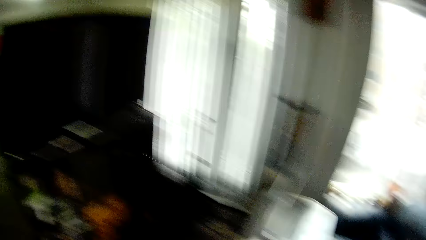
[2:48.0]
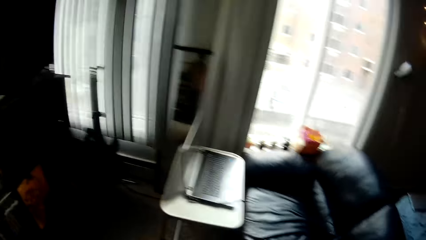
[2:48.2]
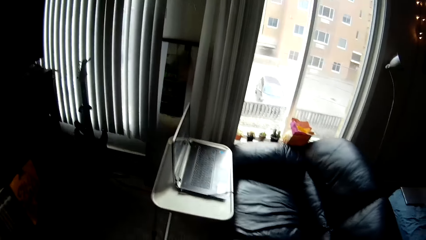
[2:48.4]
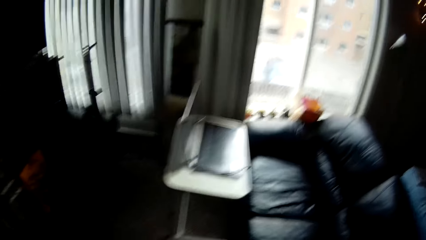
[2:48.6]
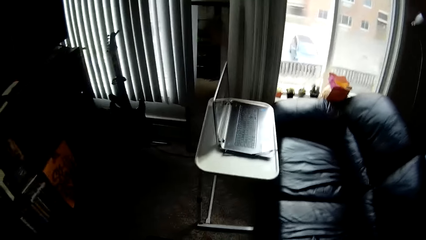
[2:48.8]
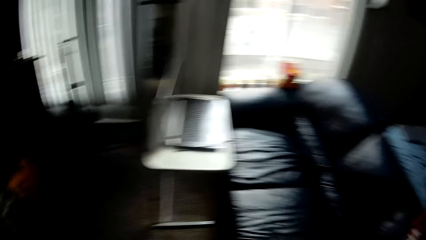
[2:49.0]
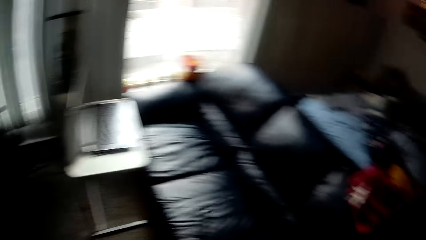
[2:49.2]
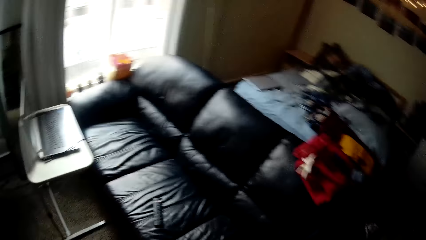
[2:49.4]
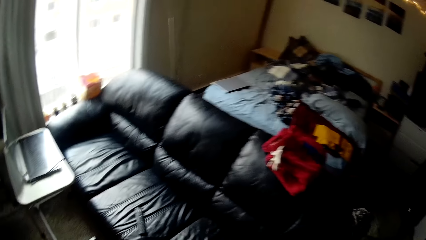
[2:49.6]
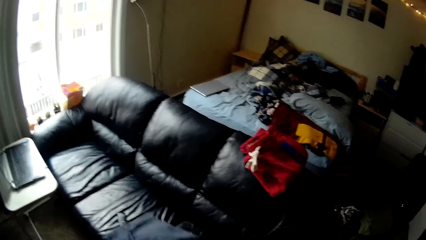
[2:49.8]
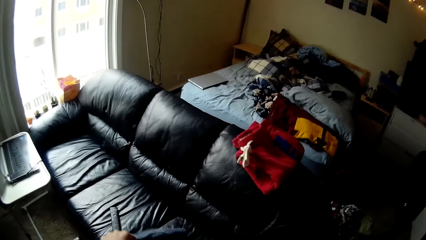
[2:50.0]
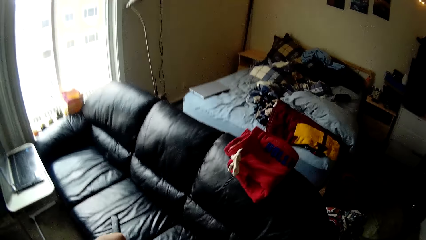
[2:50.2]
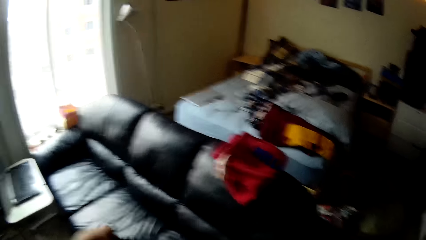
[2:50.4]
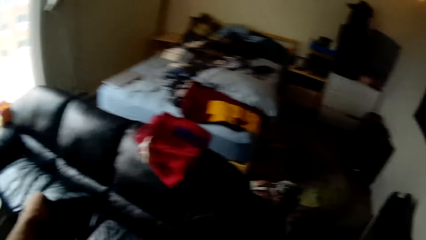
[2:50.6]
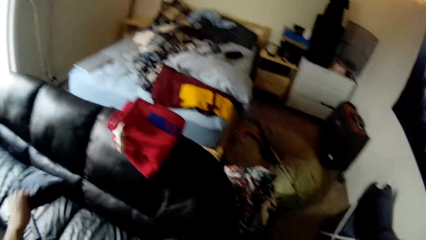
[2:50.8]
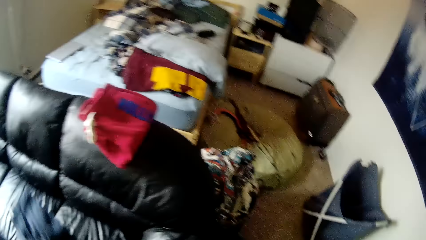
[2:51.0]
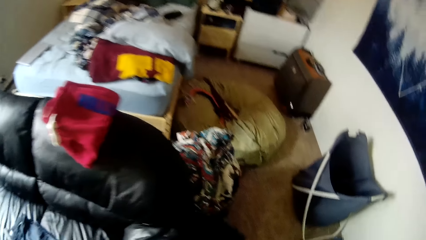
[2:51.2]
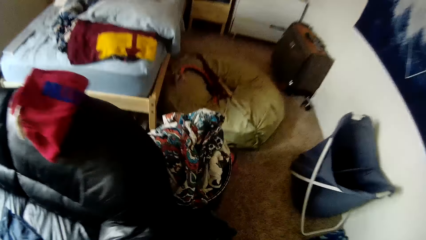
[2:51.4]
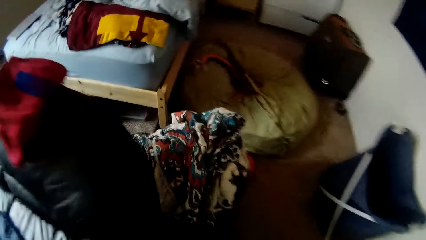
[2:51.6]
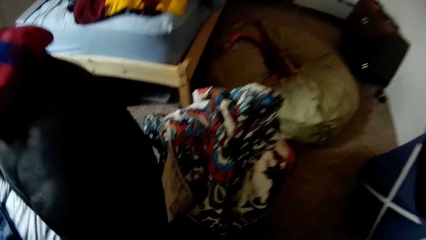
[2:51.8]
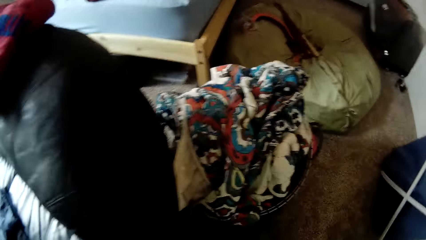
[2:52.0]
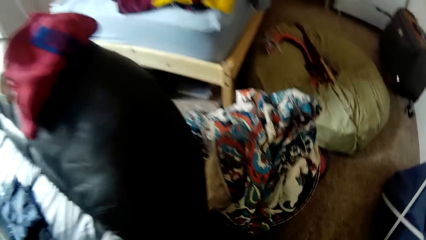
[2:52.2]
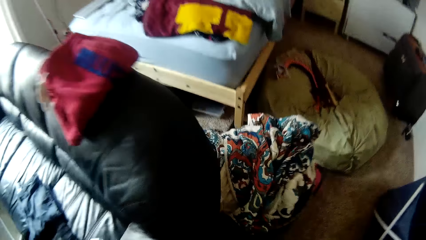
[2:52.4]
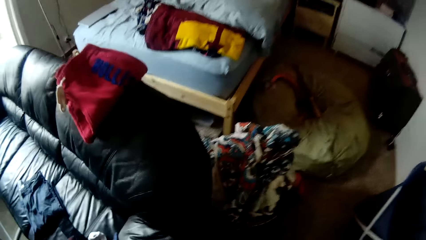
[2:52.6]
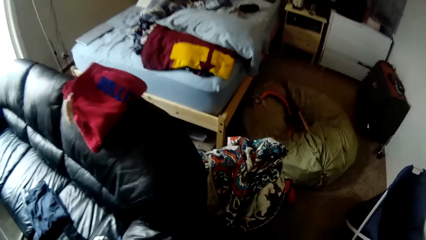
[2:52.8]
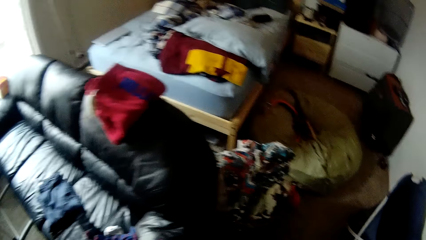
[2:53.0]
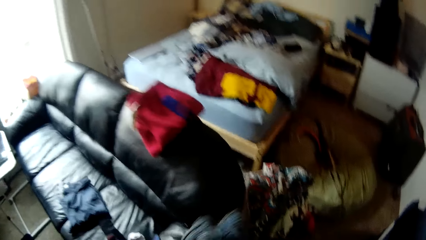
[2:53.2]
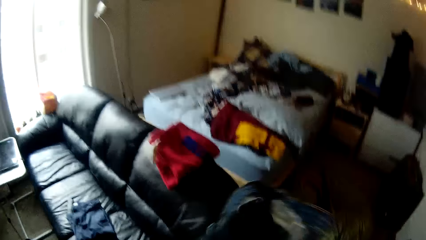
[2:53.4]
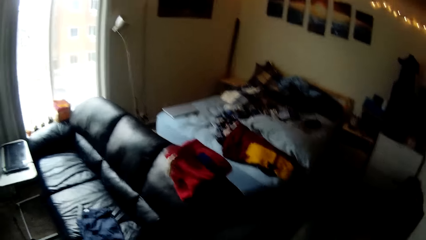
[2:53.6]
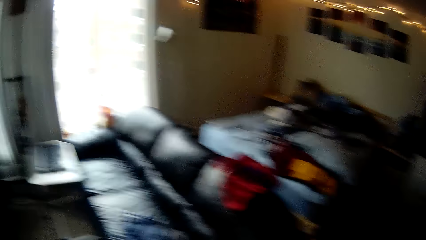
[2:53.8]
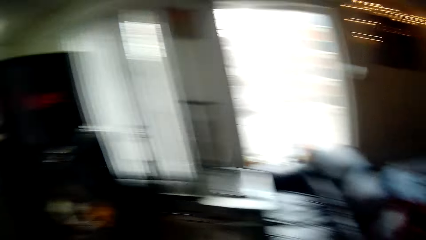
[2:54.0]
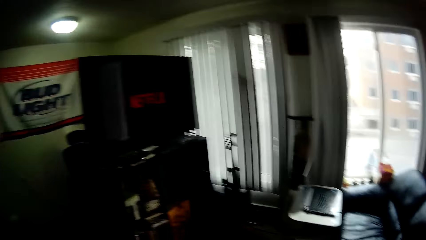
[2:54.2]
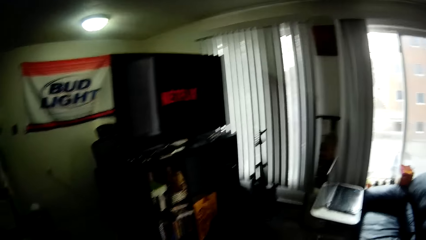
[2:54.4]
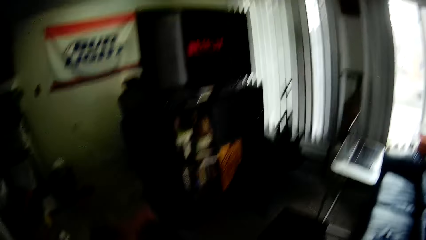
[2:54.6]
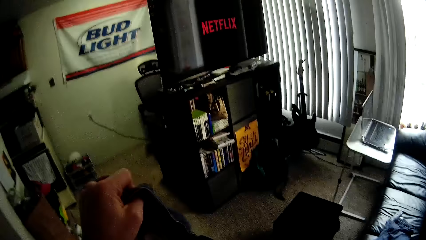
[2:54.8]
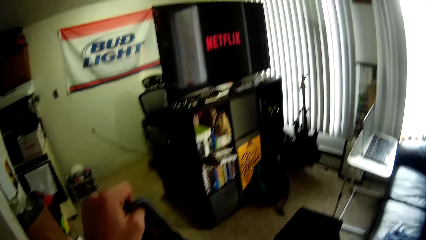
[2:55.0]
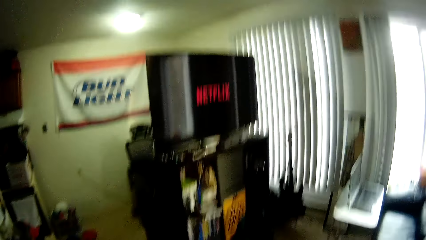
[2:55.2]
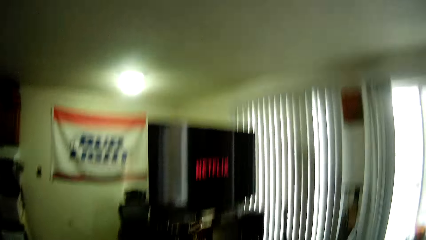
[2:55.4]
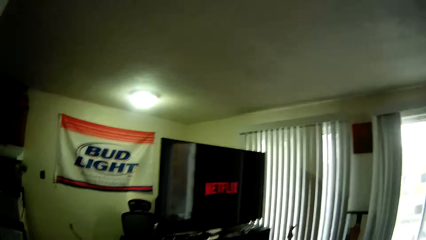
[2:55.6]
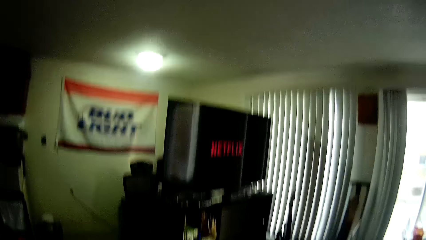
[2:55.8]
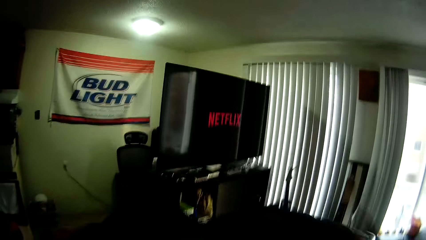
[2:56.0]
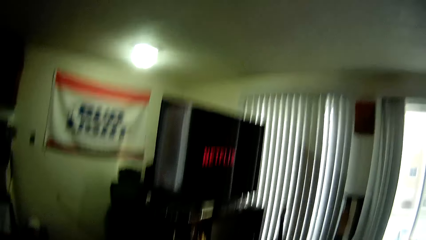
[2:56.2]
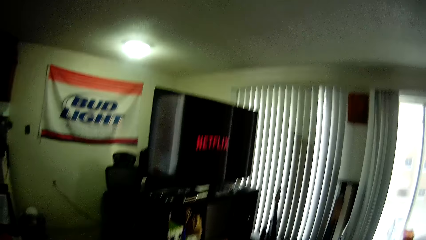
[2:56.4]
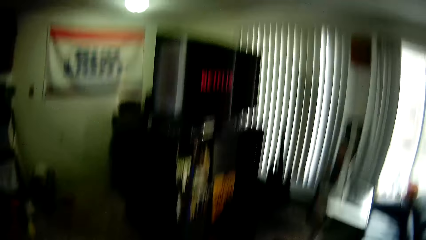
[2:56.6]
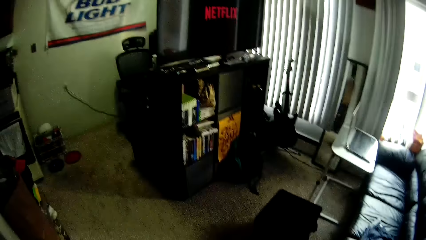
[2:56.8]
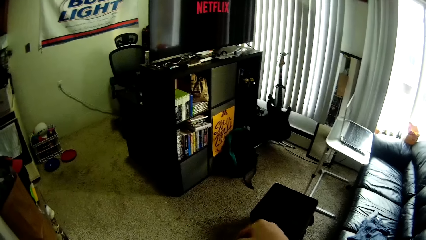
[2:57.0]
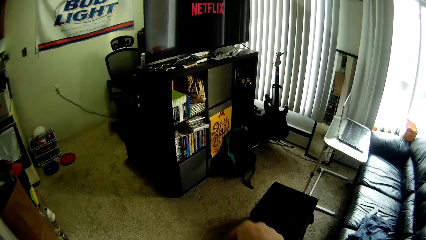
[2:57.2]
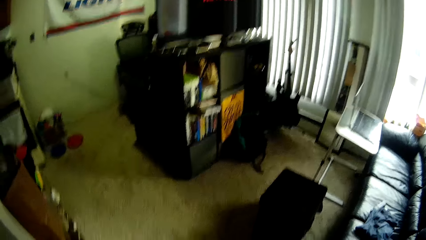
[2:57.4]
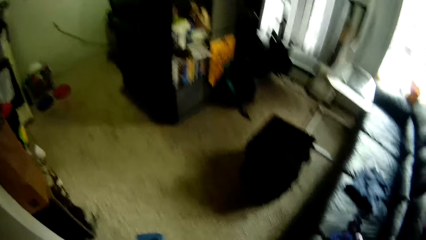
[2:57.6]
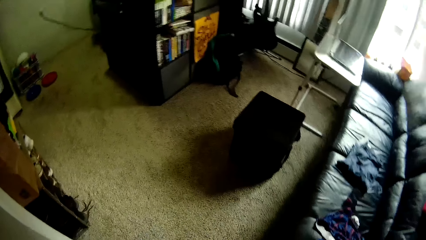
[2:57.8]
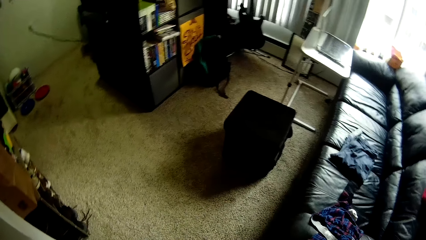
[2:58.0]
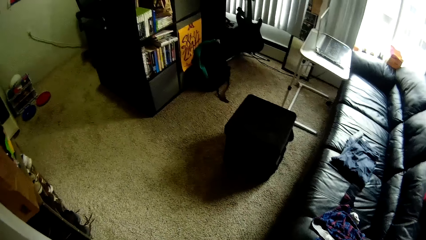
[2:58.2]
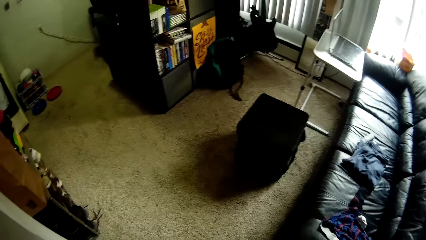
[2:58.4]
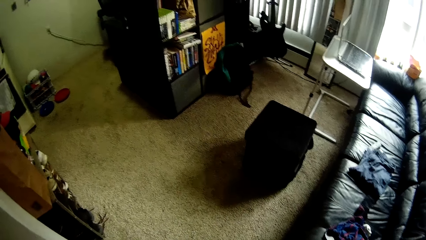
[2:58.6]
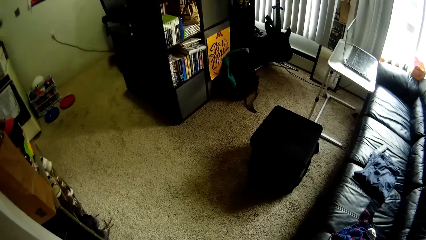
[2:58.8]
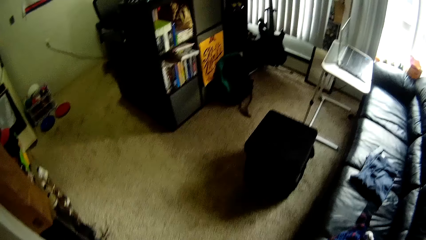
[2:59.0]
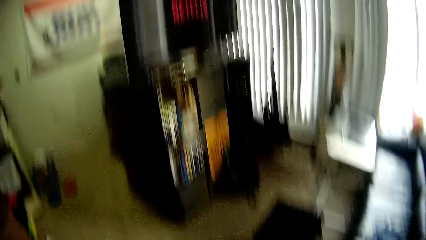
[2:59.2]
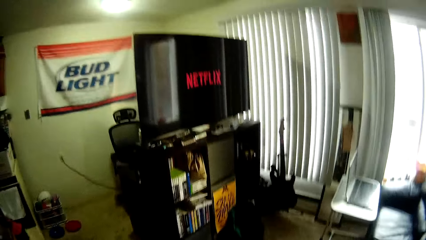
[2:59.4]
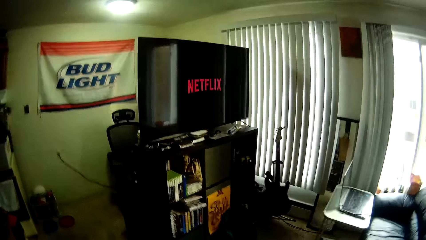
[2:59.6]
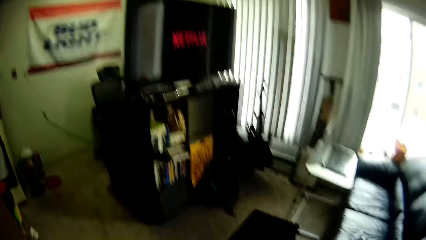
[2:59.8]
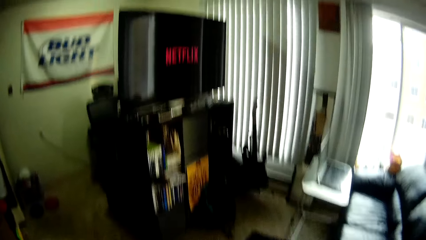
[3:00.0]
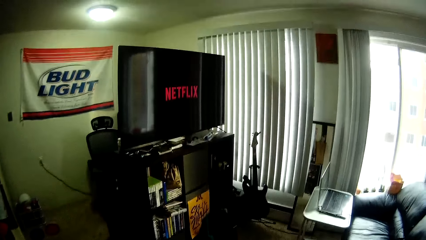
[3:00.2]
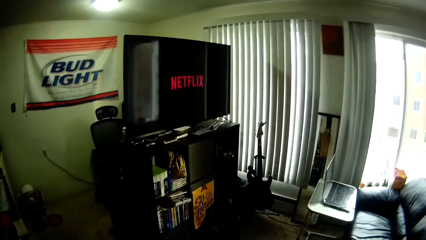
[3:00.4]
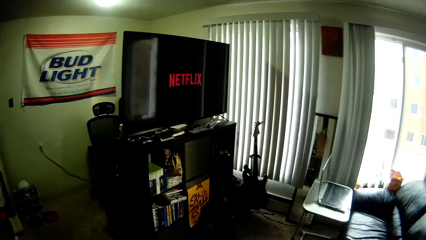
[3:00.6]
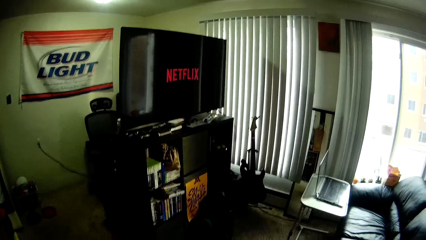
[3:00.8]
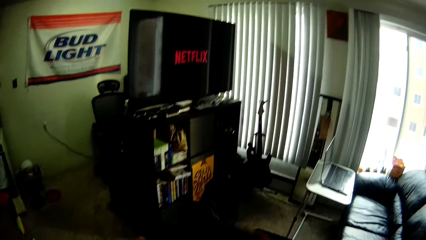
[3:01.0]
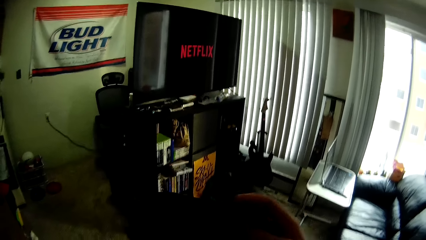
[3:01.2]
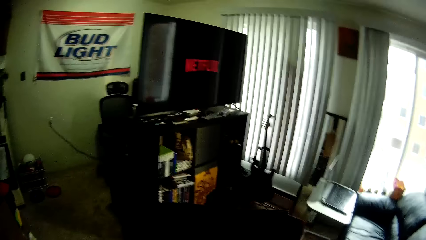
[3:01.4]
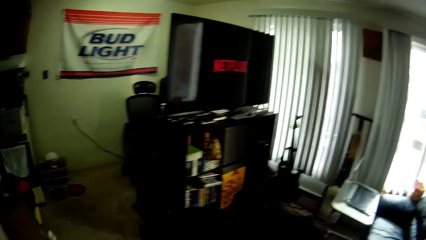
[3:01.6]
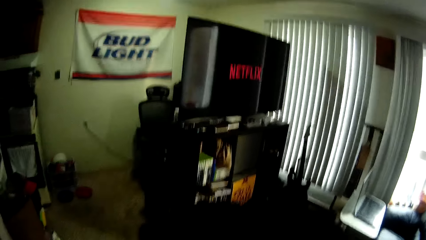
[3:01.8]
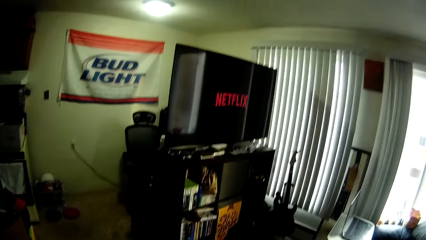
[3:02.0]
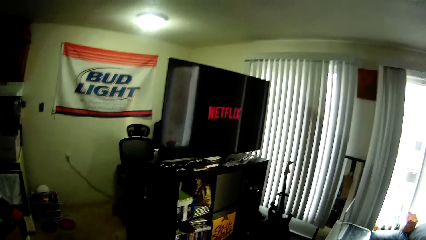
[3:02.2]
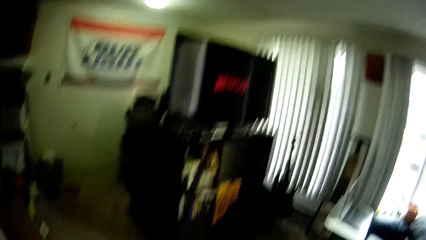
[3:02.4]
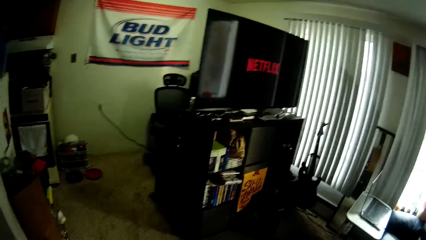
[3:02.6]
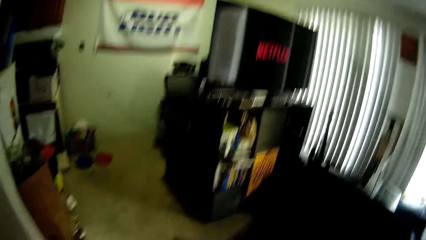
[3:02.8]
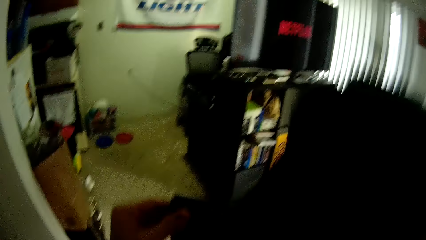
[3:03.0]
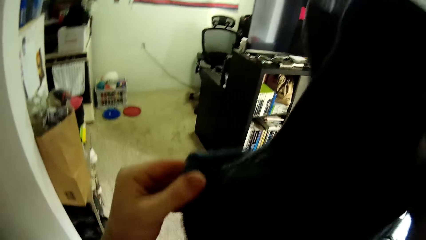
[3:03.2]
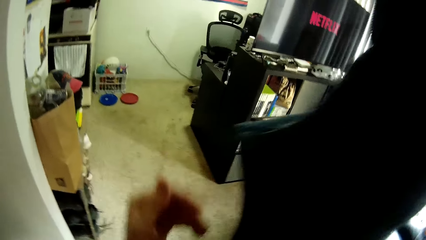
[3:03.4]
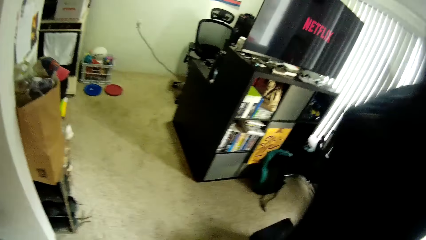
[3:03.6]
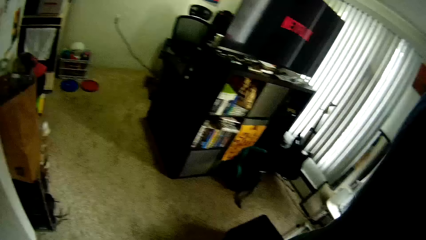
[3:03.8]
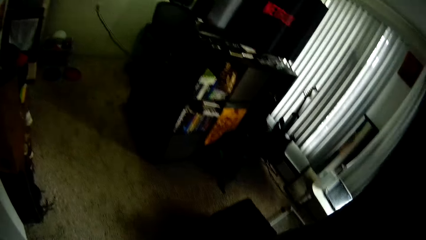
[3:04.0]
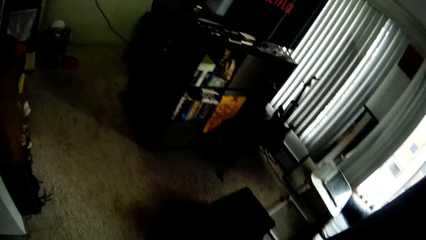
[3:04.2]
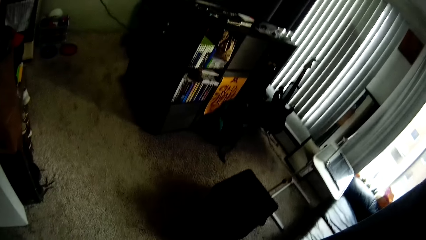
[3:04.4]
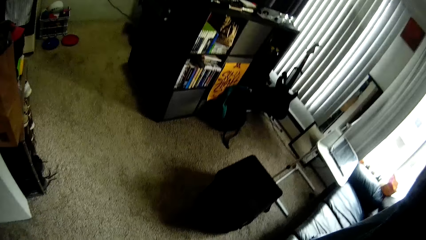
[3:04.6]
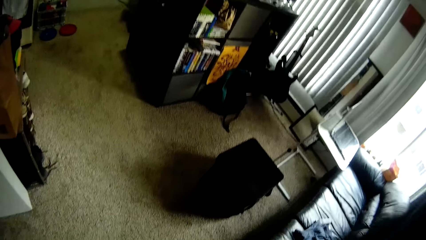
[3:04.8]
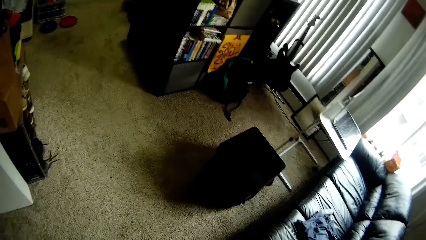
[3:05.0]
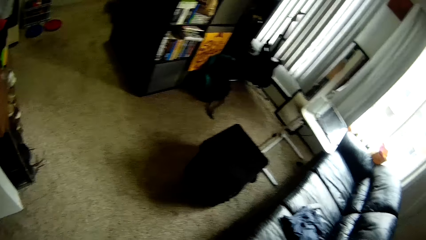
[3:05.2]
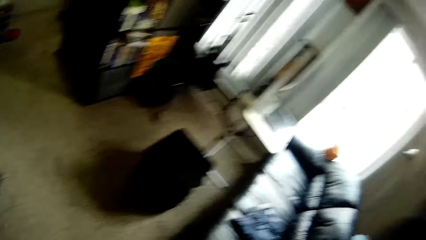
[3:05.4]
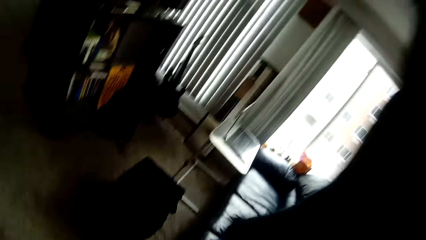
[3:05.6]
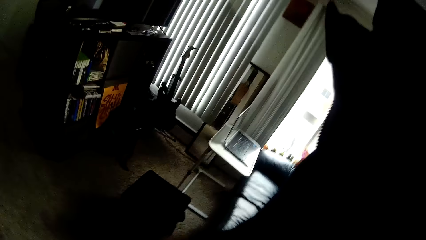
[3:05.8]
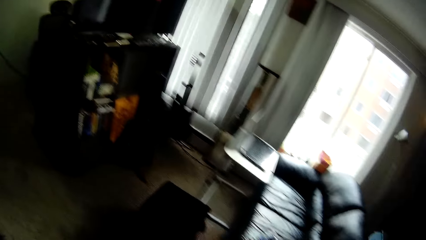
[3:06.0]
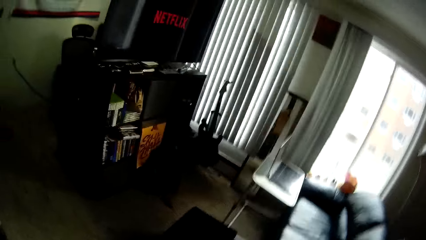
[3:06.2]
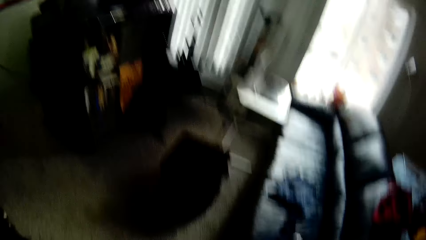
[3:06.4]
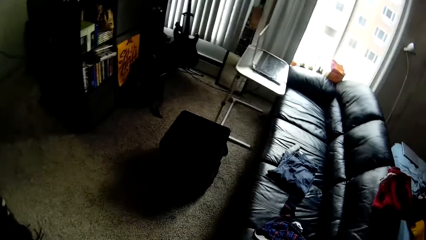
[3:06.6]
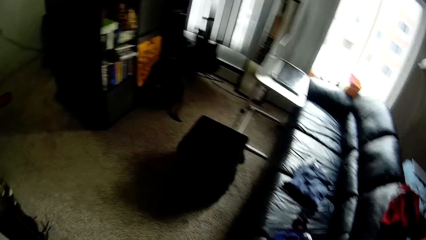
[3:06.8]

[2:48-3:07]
The camera wearer drops the cloth on the chair with his left hand. He adjusts the cloth with his hands. He folds a trouser.
